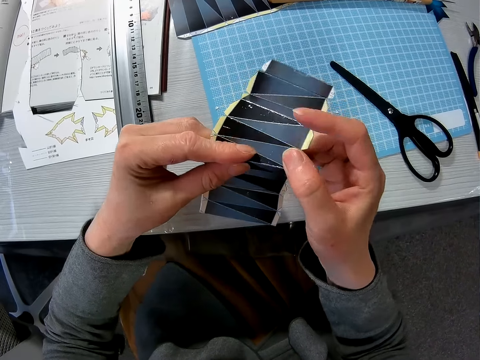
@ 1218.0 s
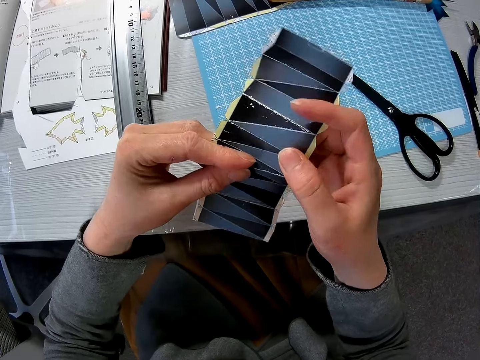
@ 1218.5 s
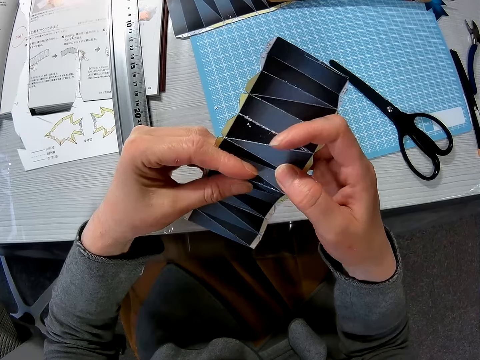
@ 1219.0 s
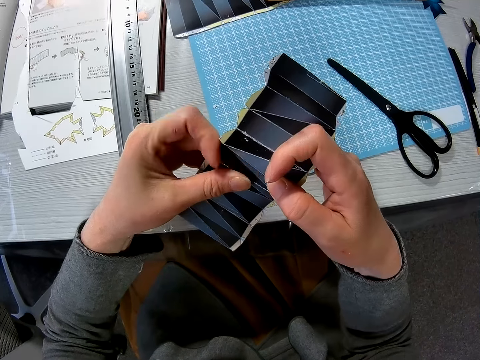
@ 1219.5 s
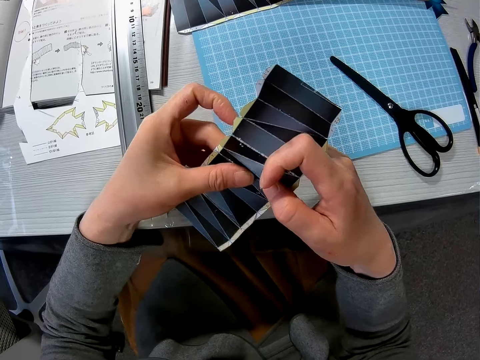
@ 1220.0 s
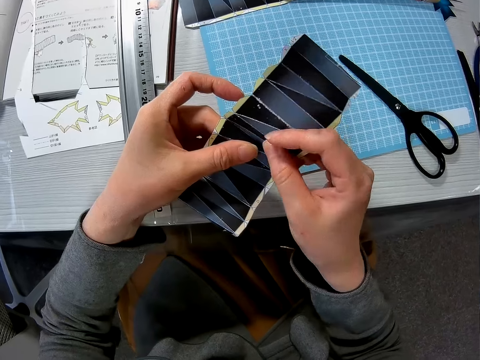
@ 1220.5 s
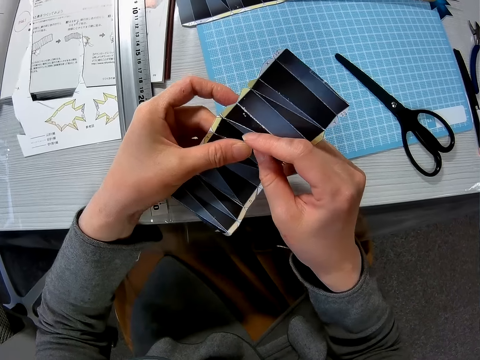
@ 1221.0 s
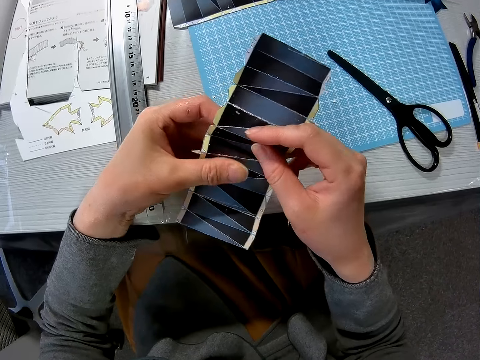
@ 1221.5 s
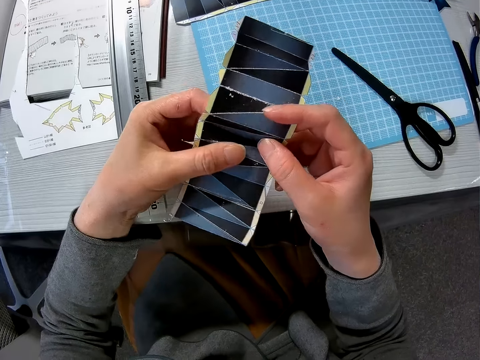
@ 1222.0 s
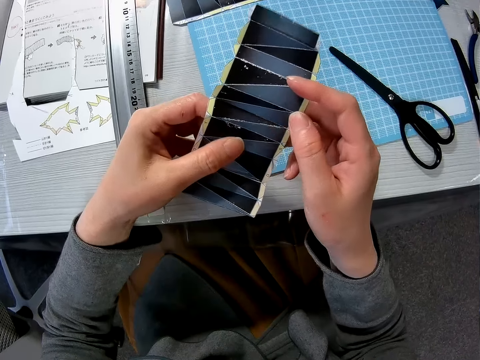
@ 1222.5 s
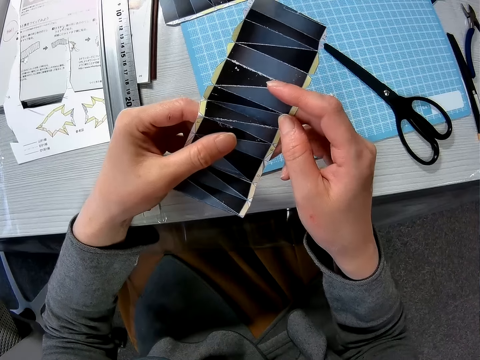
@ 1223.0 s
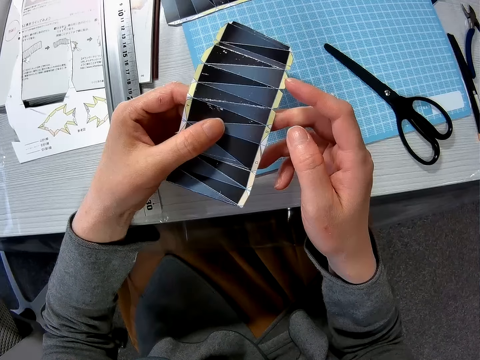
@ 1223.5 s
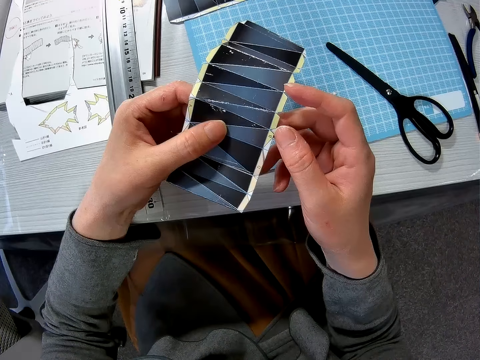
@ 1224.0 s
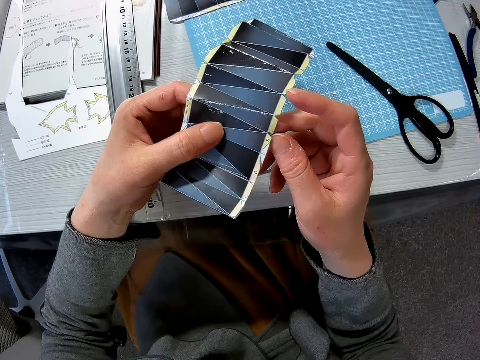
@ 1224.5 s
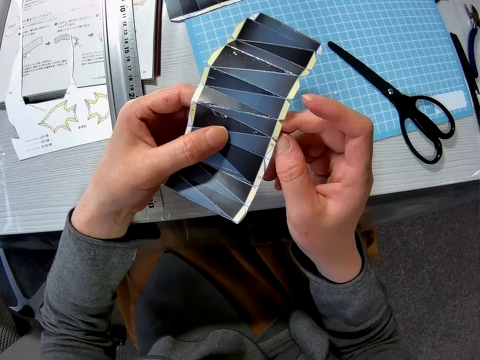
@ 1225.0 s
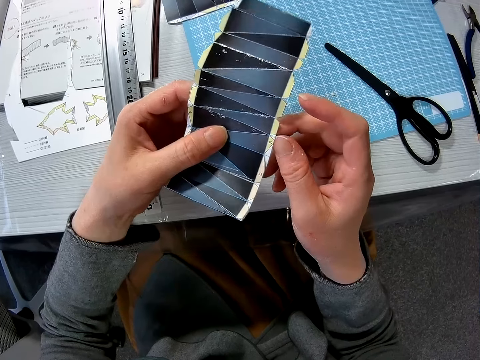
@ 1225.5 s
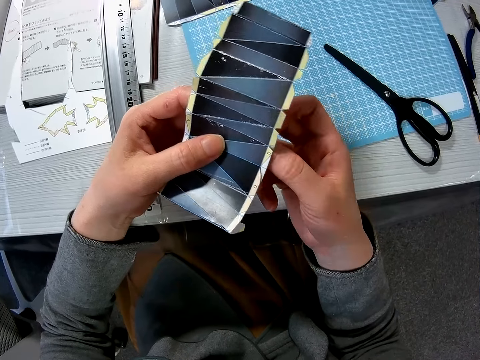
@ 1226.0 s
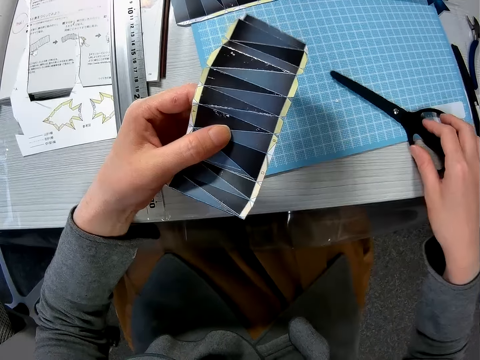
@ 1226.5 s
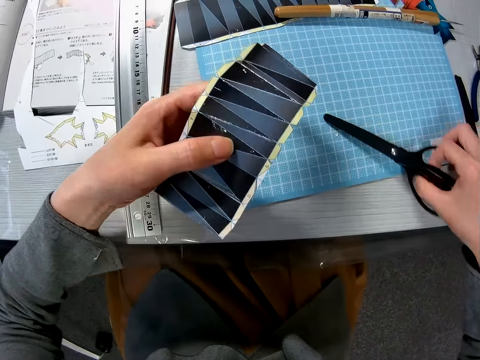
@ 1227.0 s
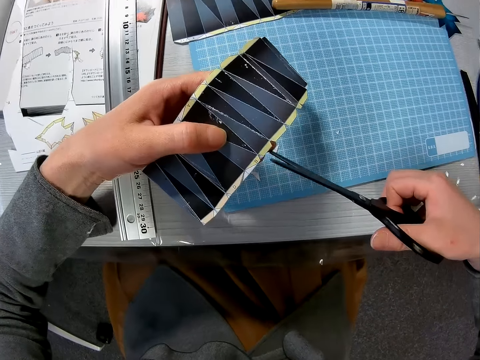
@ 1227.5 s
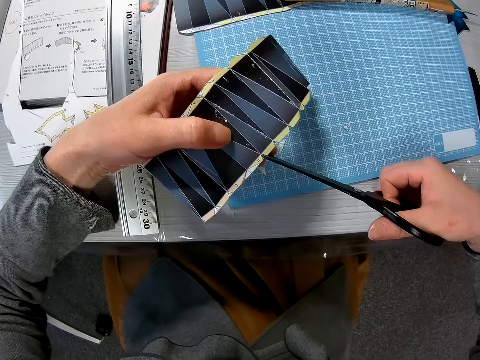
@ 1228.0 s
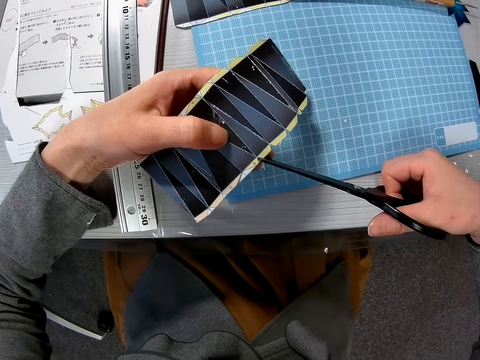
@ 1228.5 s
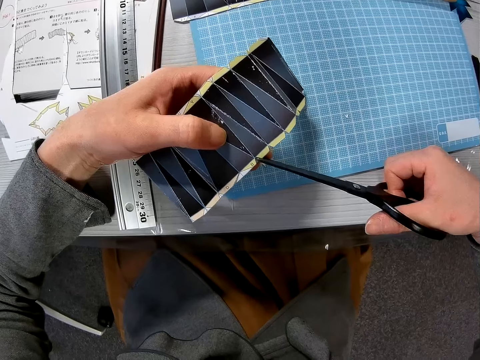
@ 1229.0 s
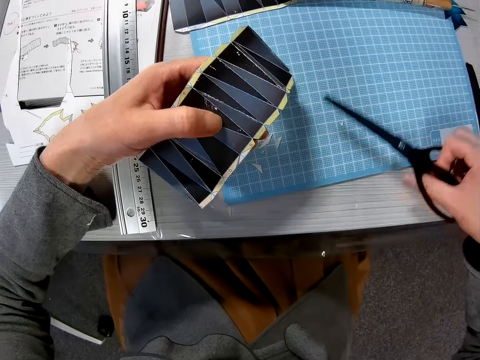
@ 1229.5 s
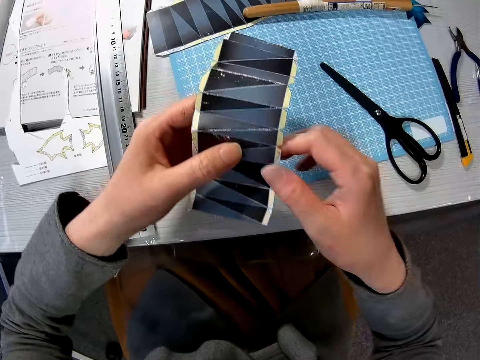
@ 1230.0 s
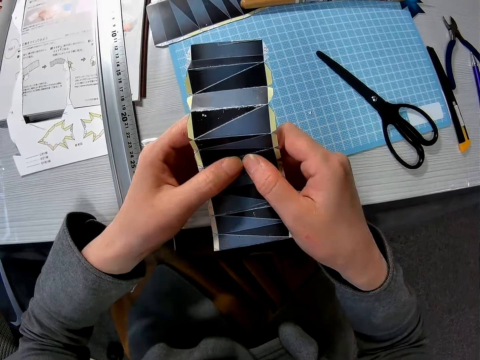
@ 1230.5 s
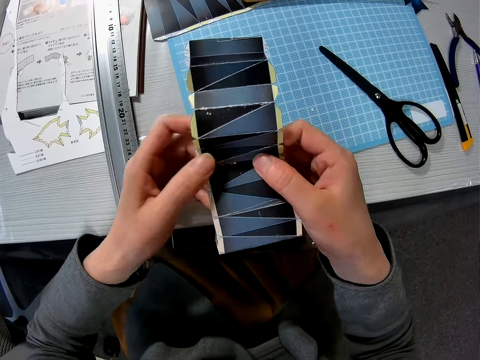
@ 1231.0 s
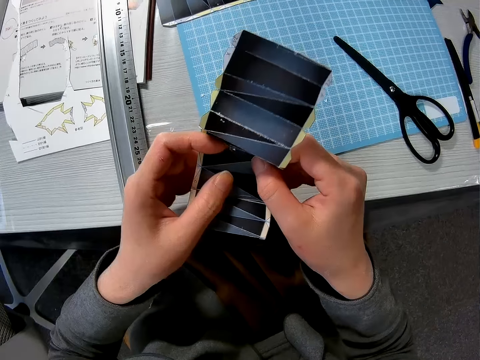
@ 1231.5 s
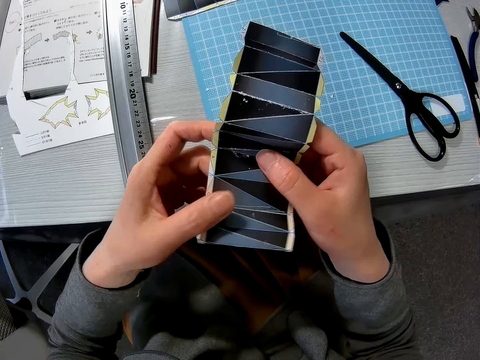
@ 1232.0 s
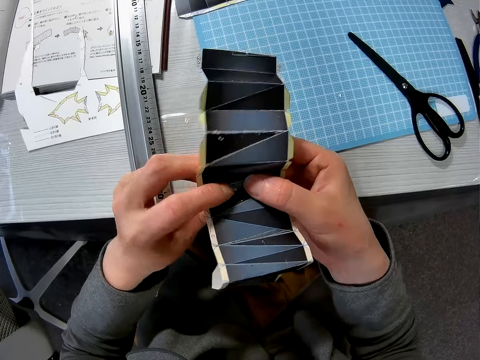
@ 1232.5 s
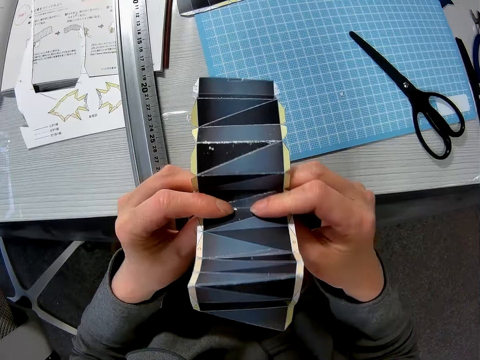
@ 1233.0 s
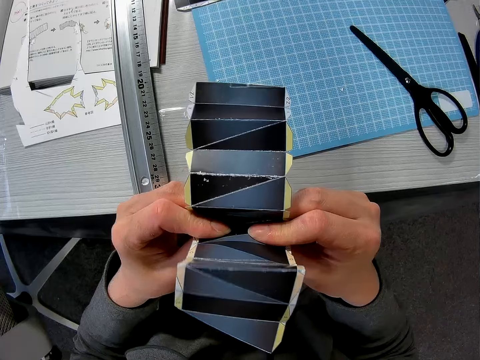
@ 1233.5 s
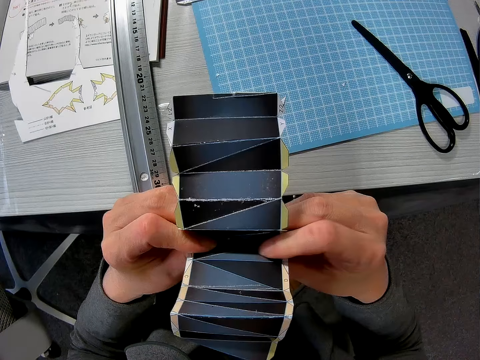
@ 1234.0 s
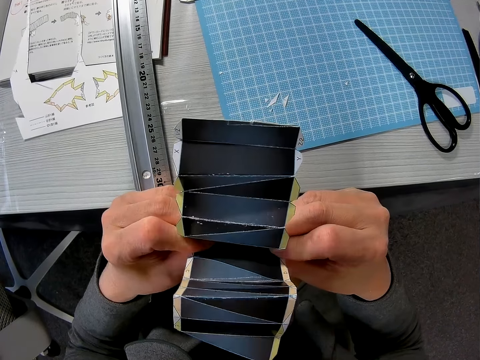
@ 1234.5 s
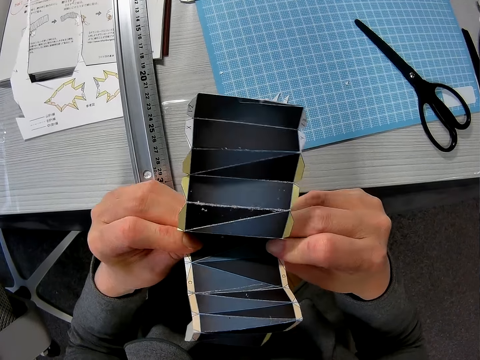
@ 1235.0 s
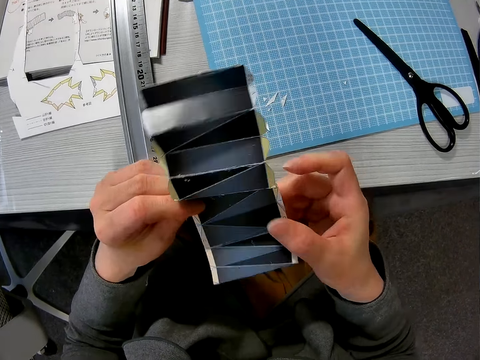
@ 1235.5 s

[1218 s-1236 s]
The camera wearer unfolds the craft paper. He picks up the pair of scissors from the cutting sheet. He detaches the edge from the paper craft with his right hand. He cuts the craft paper. He places the pair of scissors on the cutting sheet. He folds the paper craft with both hands. He holds the craft paper.

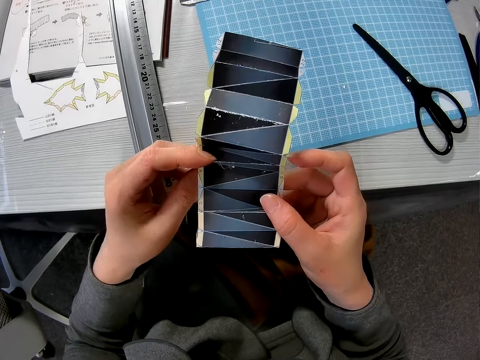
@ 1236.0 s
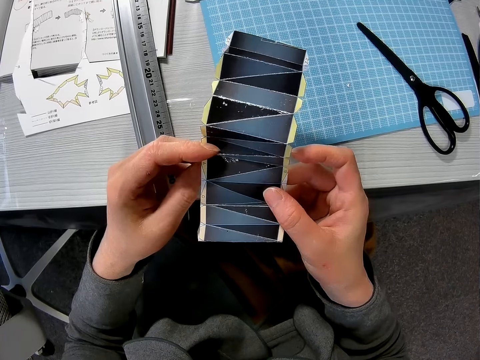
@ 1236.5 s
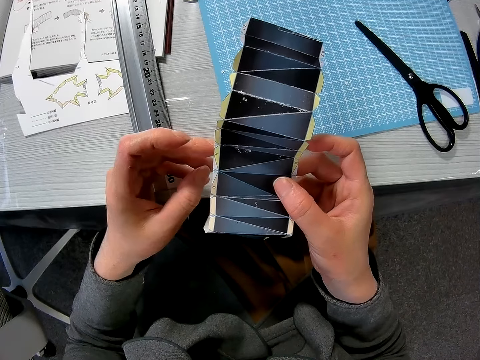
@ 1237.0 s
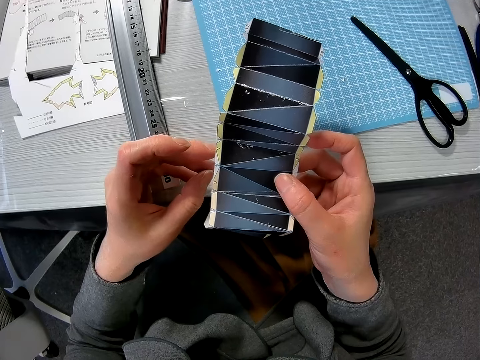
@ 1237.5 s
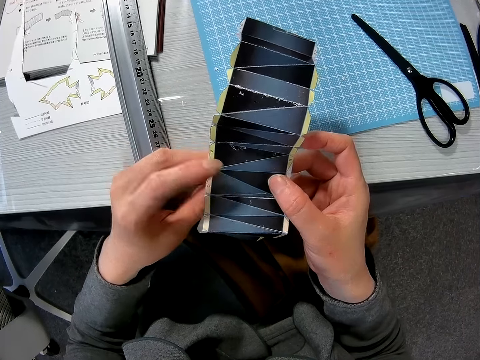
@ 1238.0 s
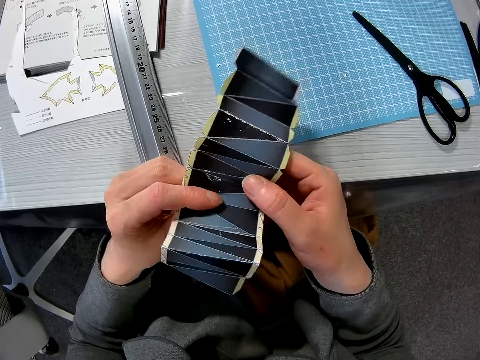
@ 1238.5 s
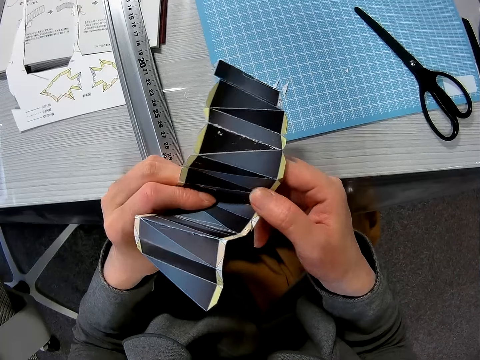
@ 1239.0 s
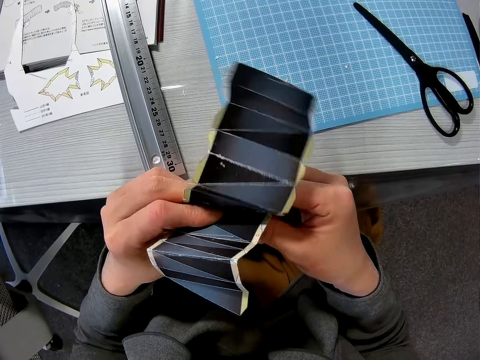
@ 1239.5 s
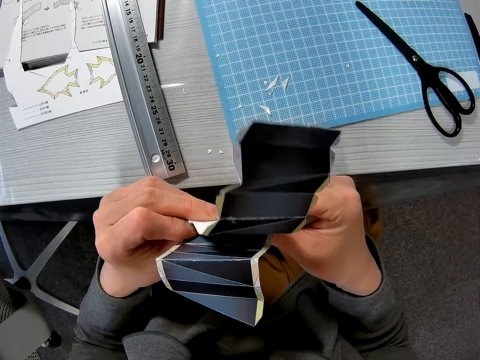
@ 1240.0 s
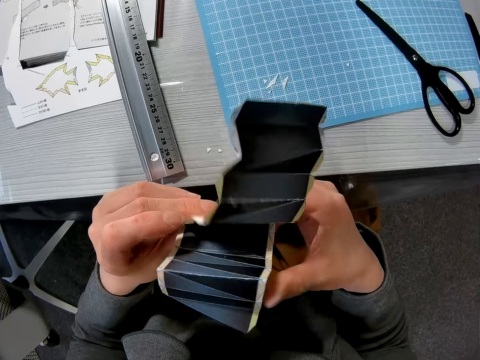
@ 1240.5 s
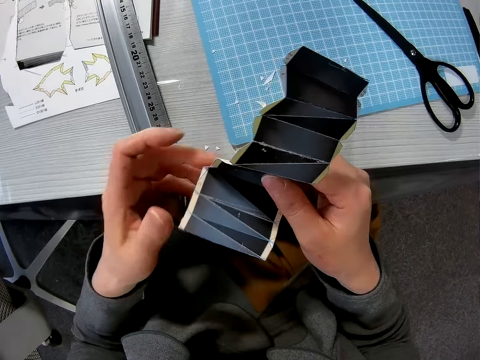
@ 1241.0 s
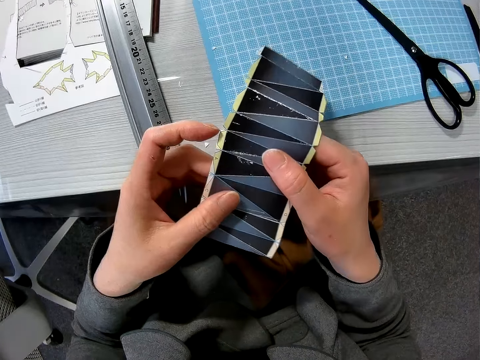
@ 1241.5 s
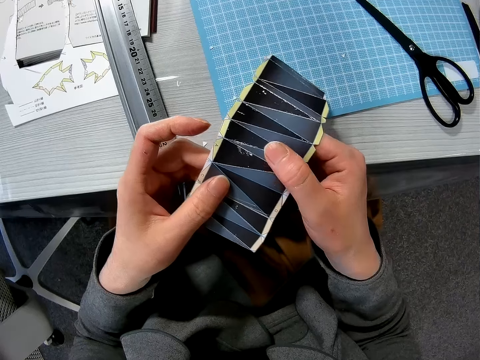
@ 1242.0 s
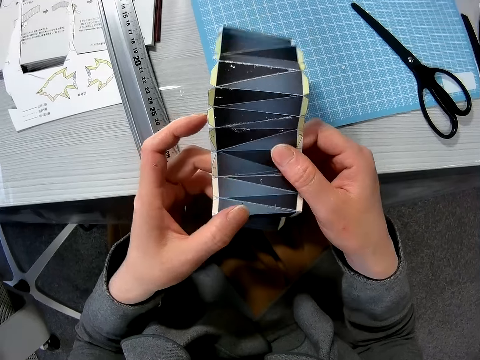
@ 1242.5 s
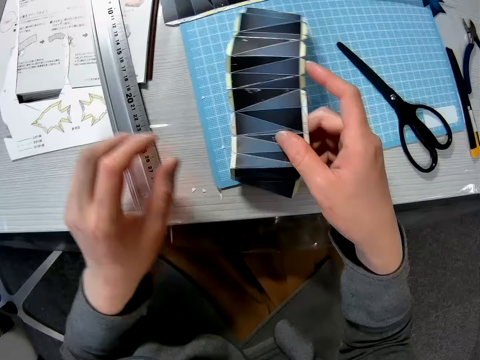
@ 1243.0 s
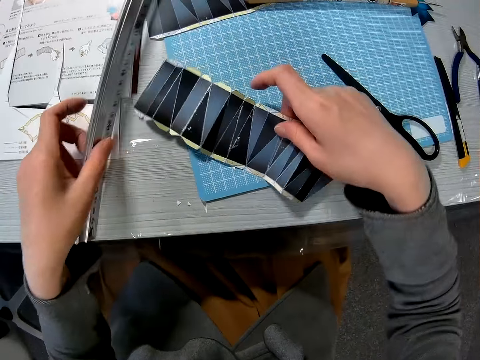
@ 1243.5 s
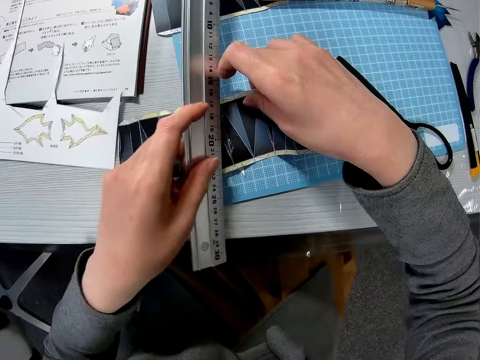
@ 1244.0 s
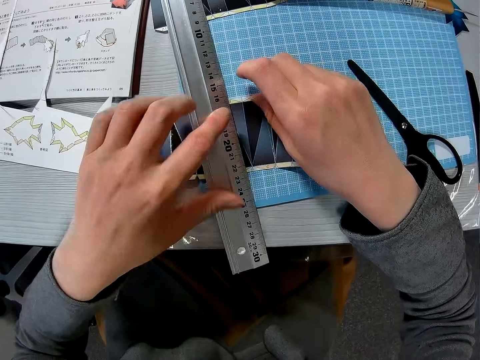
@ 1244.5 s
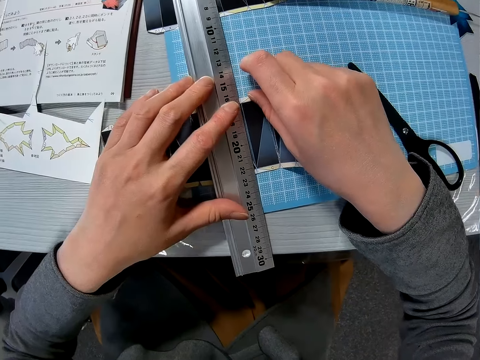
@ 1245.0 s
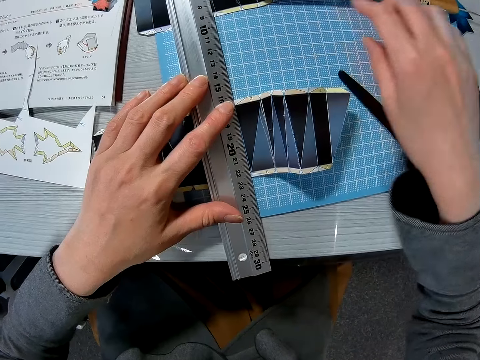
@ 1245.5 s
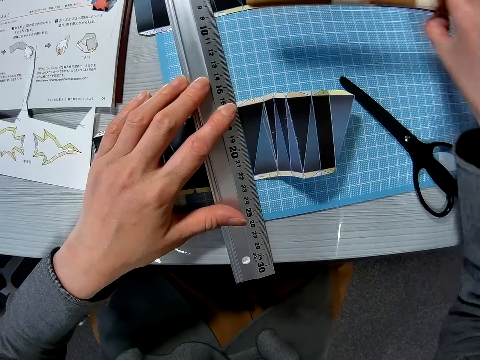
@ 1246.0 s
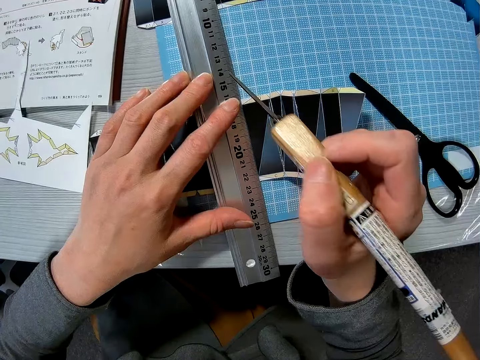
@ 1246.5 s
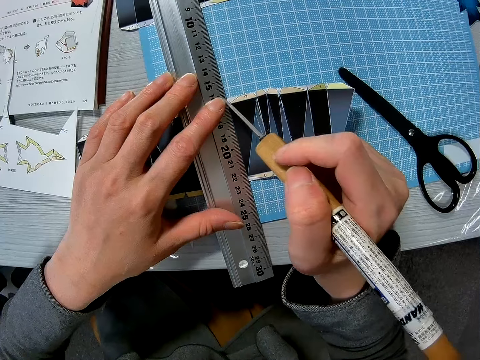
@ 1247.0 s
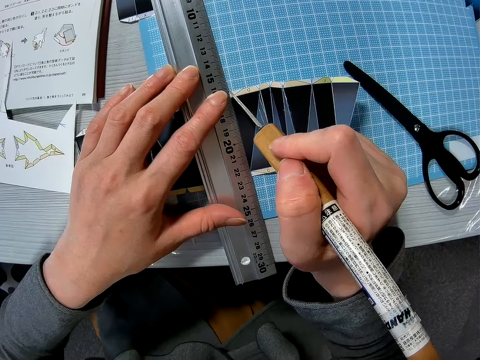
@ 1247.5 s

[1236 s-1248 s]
The camera wearer places the paper craft on the cutting sheet. He picks up the ruler from the table with his left hand. He turns the paper craft on the cutting sheet. He places the ruler on the paper craft. He picks up the needle quilling tool from the cutting sheet. He draws lines with the ruler and the needle quilling tool on the paper craft.
